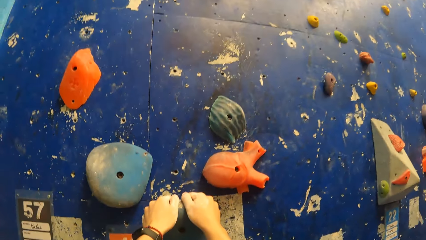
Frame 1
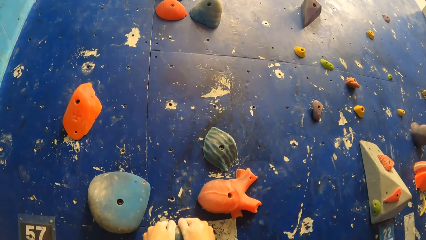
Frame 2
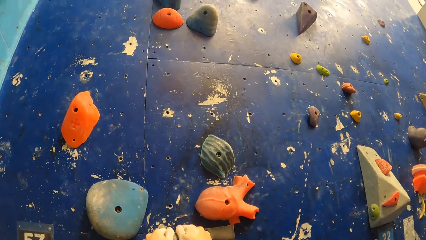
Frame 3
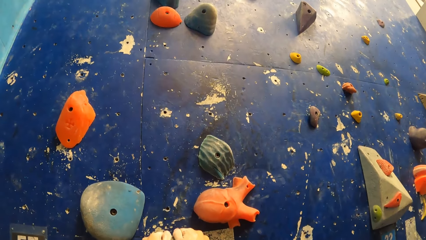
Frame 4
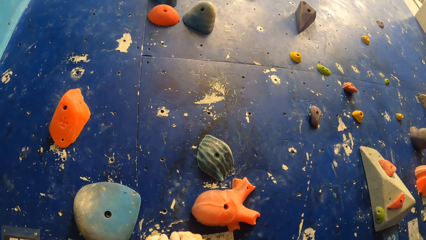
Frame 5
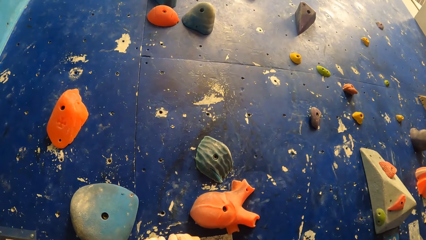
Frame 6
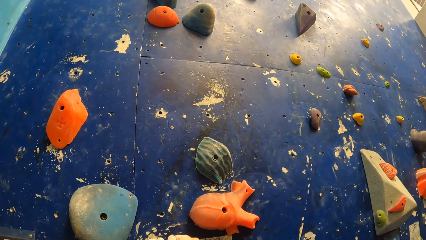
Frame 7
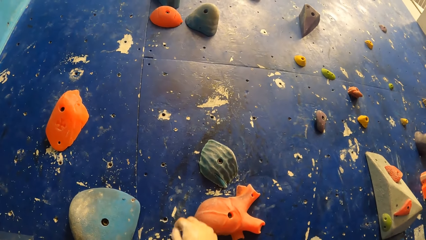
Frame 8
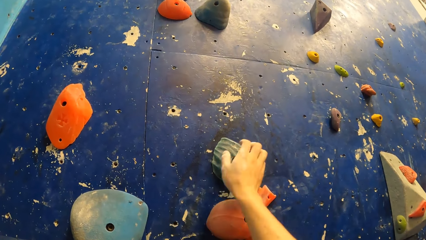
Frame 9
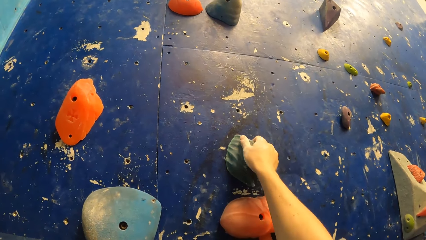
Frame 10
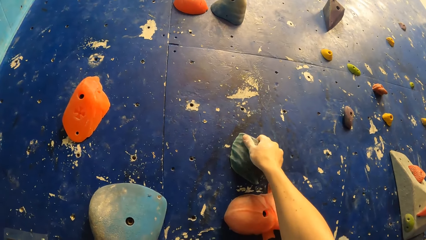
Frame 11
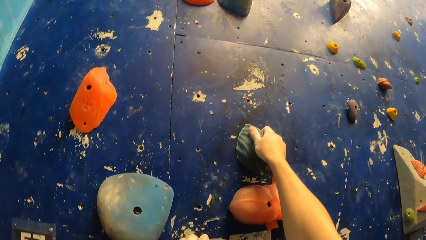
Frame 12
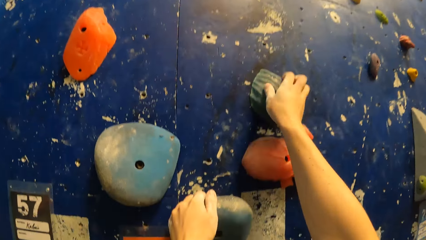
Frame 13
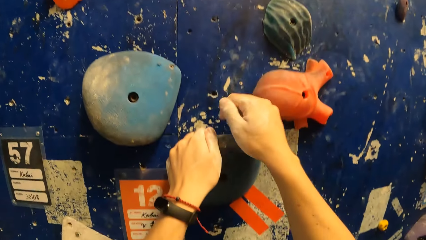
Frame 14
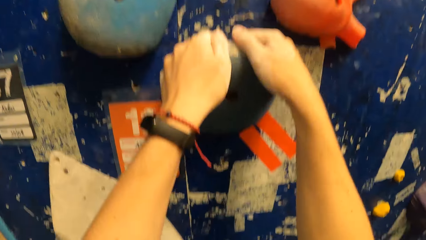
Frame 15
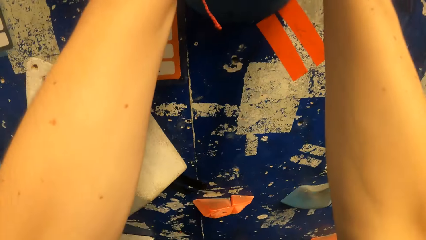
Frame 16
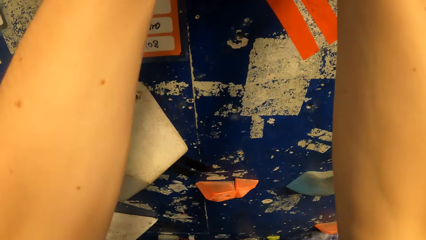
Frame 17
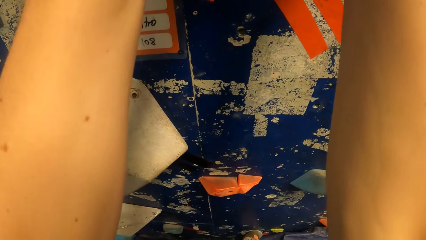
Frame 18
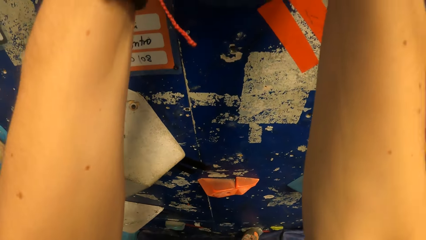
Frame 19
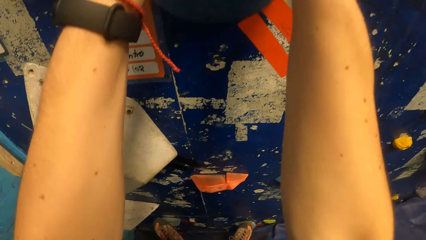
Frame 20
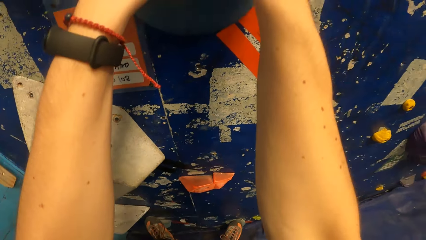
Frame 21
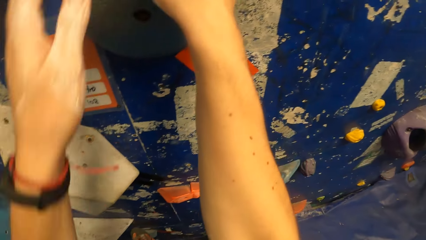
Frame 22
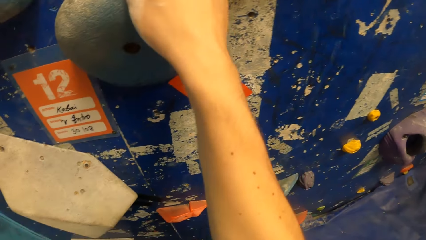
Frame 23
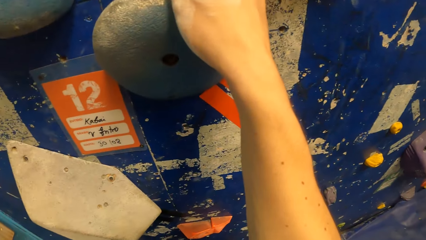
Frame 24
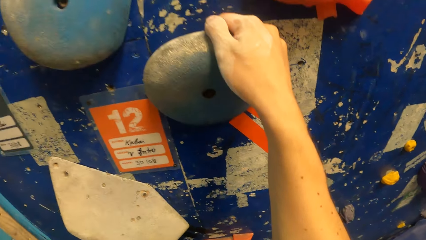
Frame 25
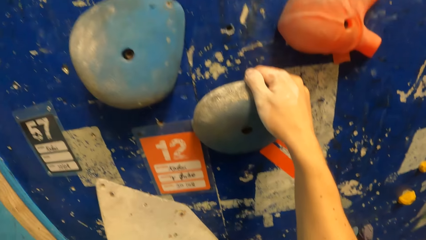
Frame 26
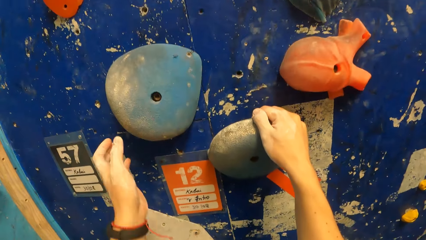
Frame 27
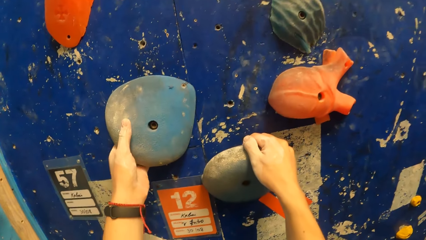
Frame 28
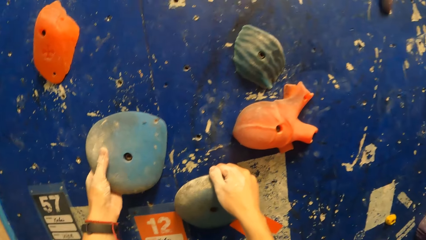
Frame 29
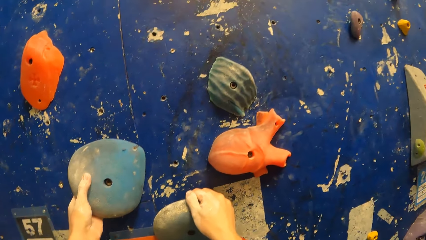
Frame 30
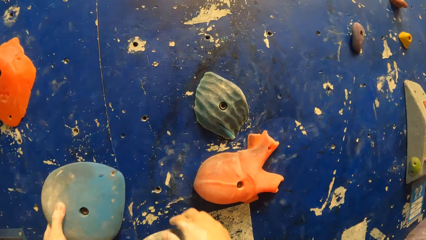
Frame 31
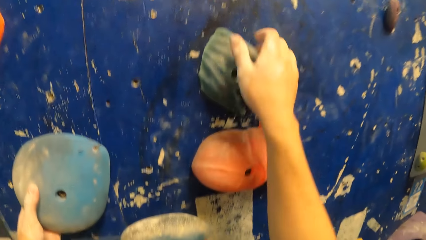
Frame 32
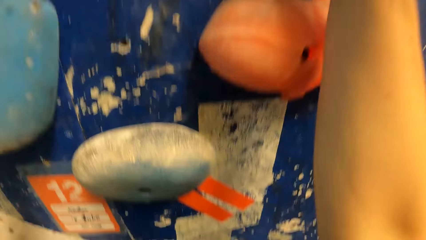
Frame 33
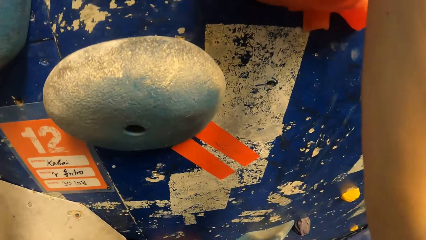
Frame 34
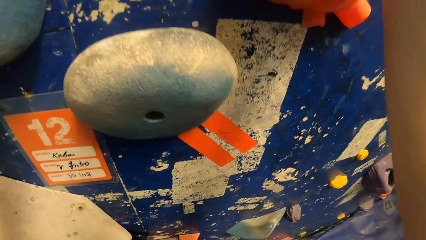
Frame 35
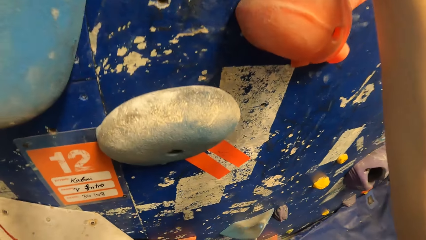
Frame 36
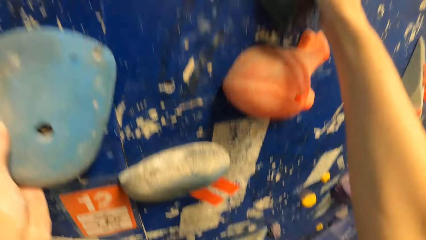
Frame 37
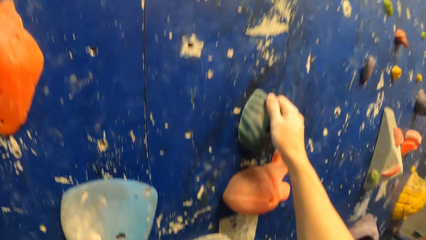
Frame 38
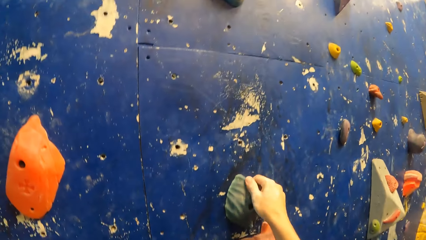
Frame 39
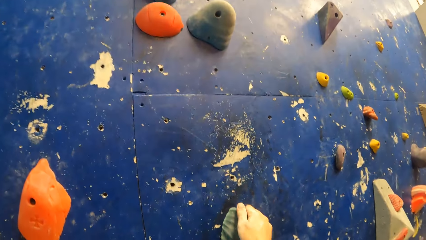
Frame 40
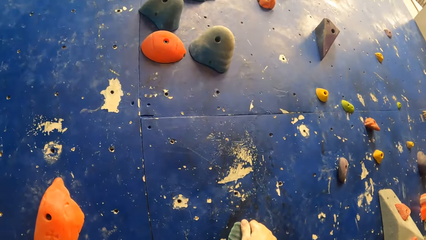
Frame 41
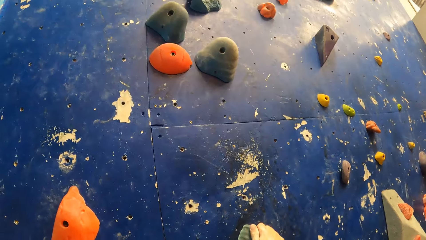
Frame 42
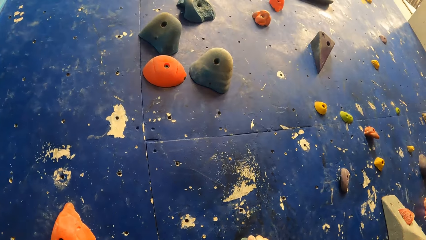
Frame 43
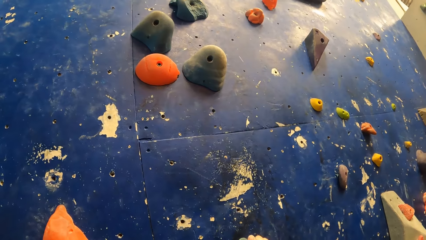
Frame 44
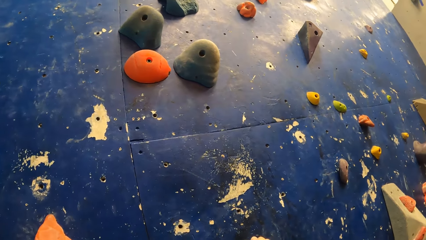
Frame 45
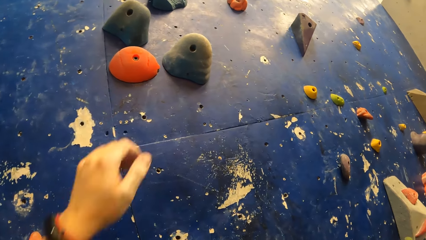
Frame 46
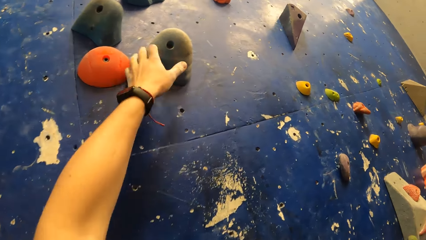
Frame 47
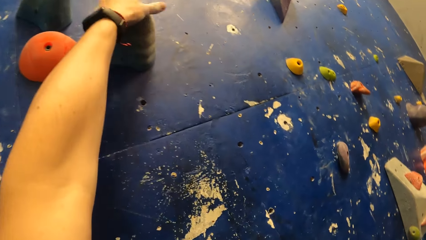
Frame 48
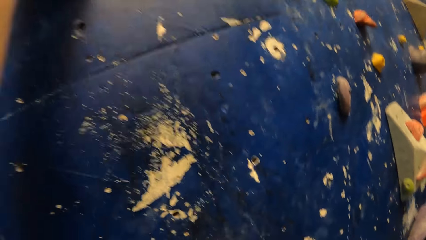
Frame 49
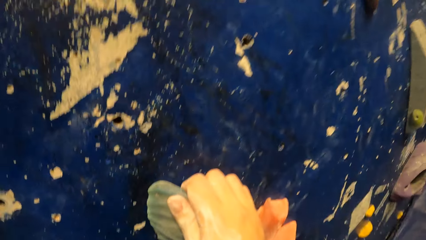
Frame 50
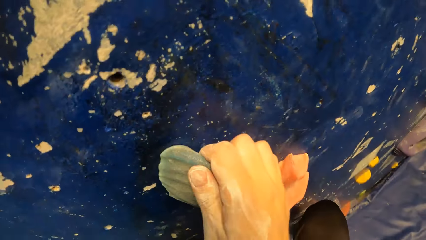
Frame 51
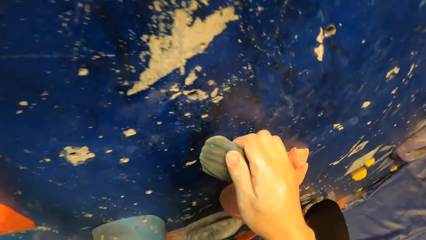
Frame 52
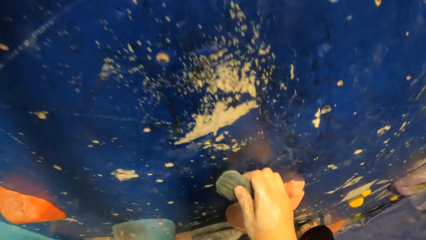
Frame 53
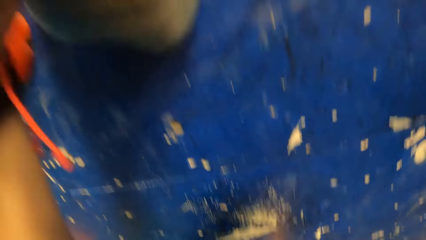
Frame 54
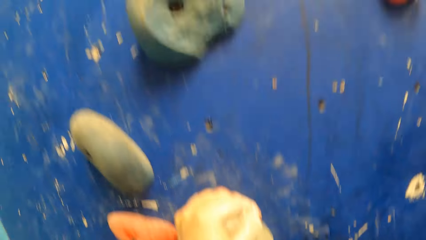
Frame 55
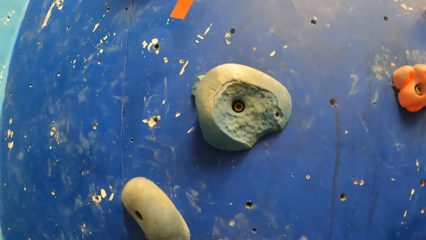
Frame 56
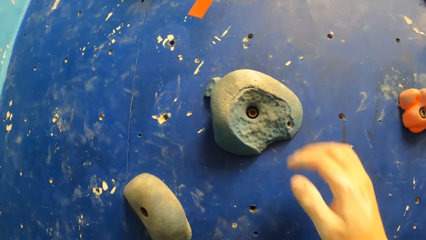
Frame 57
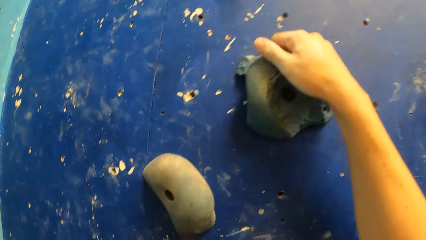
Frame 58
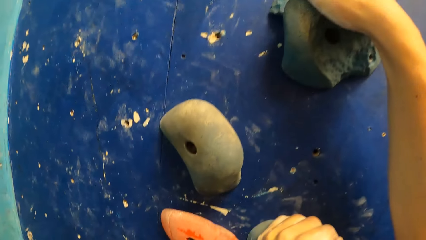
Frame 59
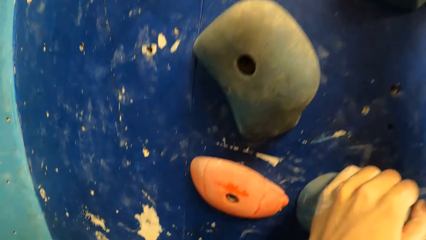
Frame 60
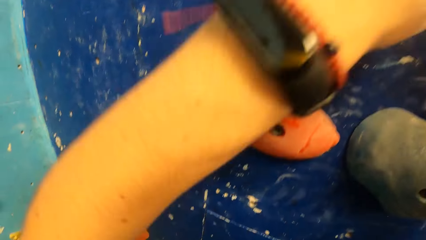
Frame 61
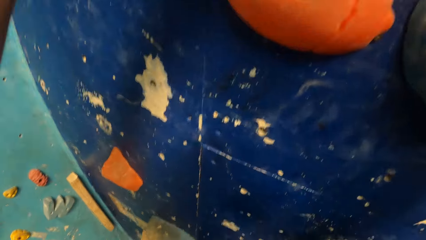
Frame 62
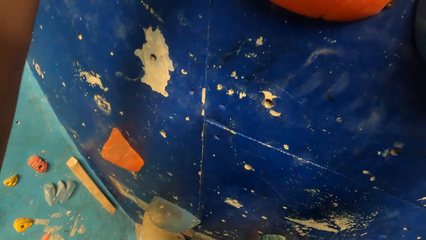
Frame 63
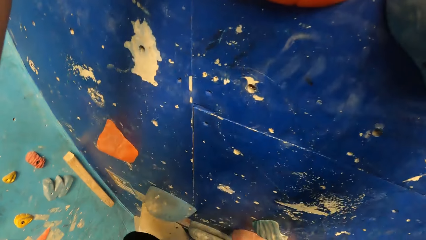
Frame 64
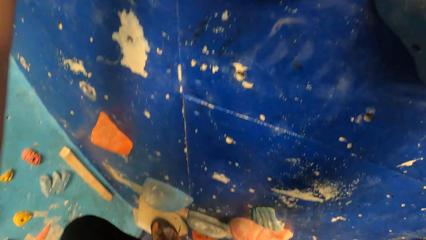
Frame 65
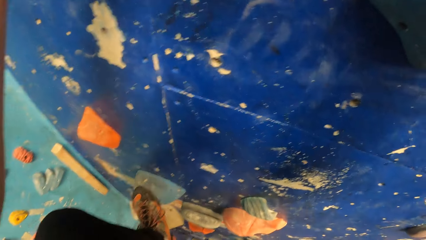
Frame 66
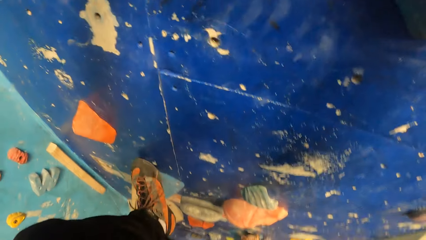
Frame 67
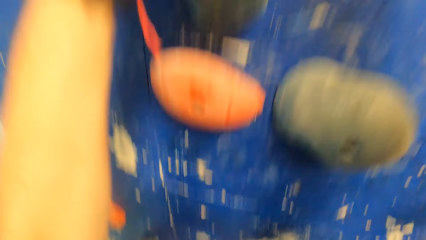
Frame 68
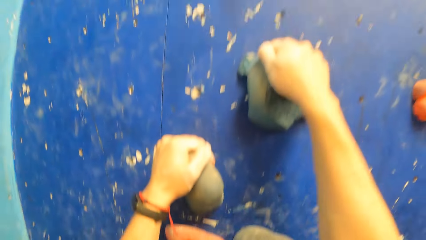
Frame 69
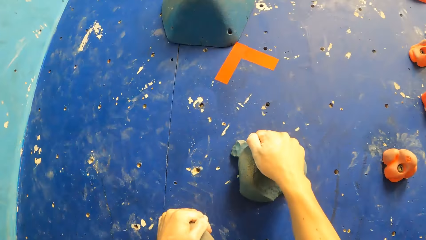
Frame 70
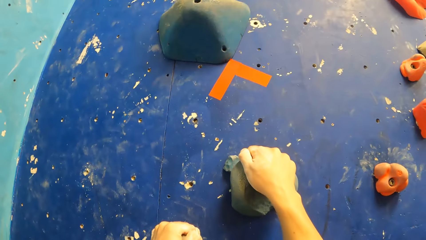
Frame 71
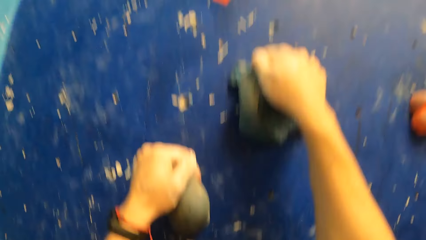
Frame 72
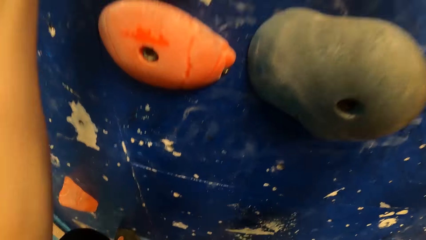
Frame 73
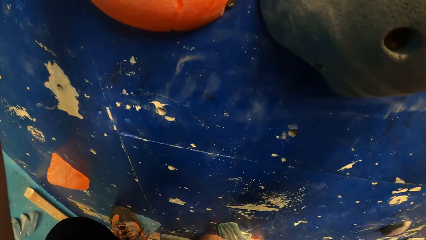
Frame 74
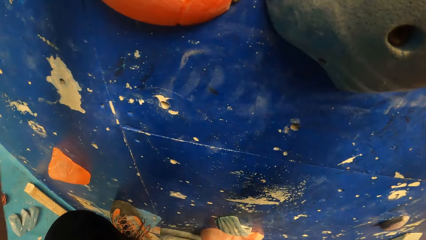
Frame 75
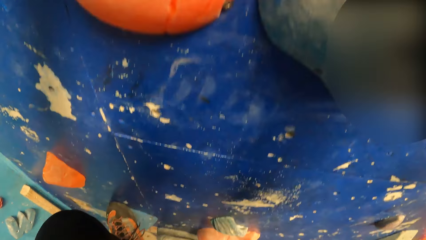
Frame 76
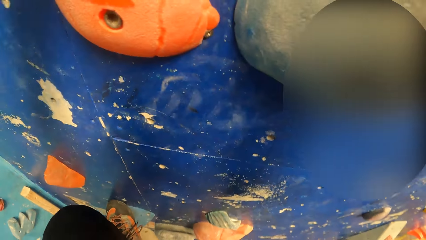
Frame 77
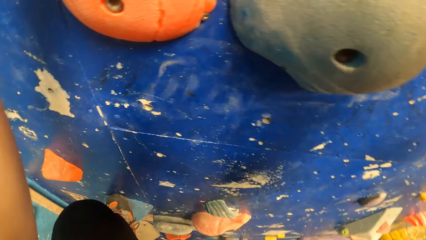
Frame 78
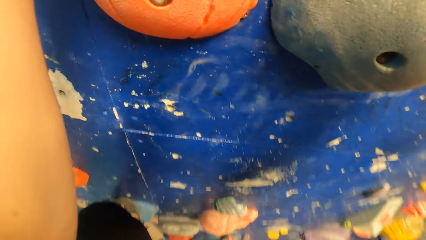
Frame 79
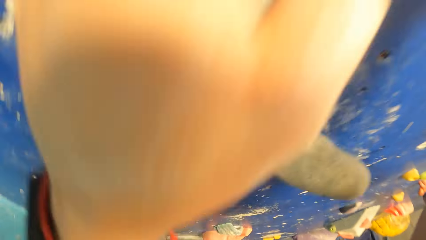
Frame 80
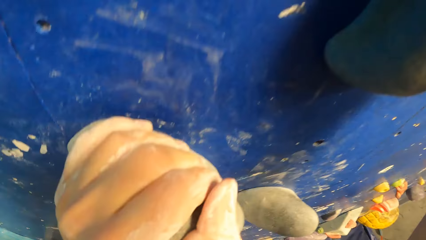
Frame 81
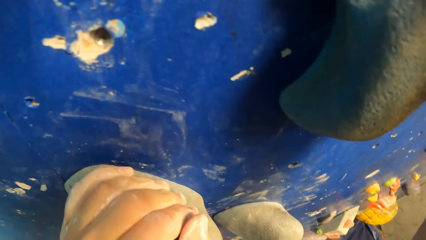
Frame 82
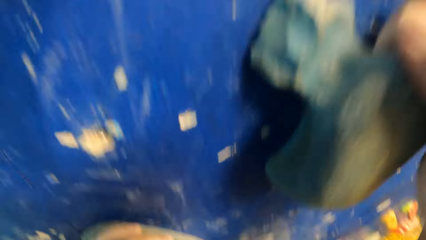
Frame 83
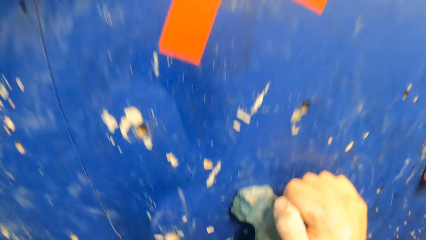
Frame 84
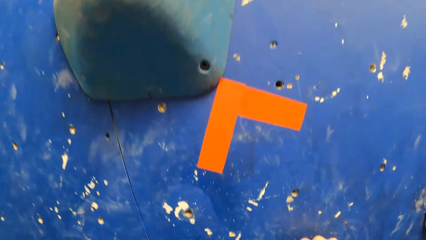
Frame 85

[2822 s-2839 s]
The camera wearer holds a bouldering hold with her right hand. She holds the bouldering hold with her hands. She climbs the hold. She holds the bouldering hold with her left hand. She holds the bouldering hold with her right hand. She moves the hand. She holds a bouldering hold with her left hand. She holds a bouldering hold with her right hand. She moves the hand. She places her left foot on a bouldering hold and climbs the hold.
